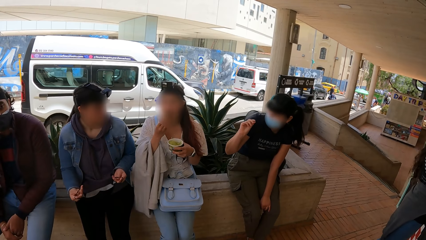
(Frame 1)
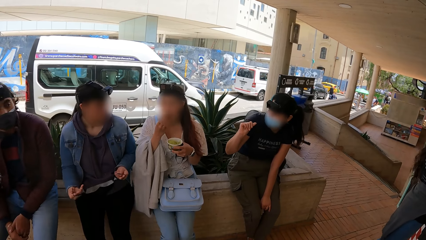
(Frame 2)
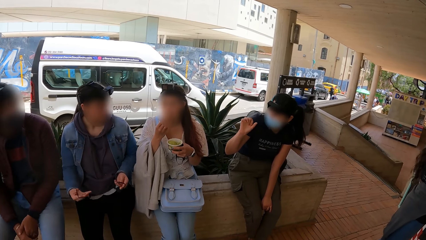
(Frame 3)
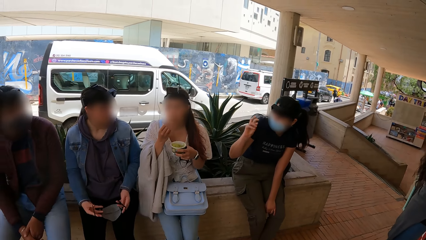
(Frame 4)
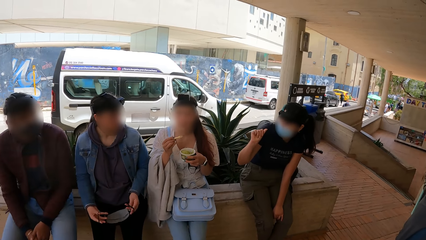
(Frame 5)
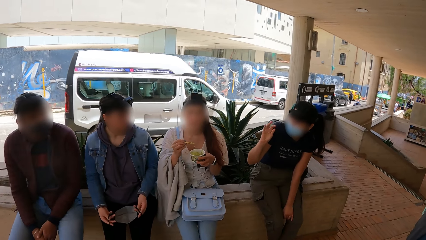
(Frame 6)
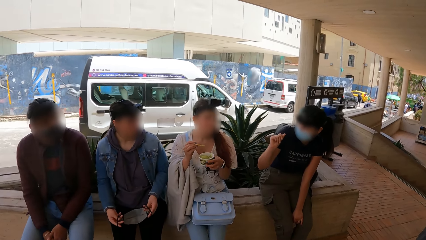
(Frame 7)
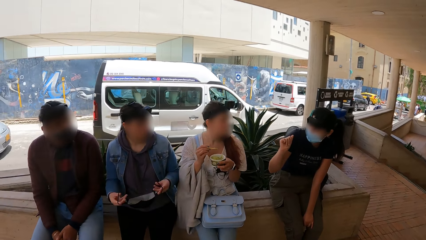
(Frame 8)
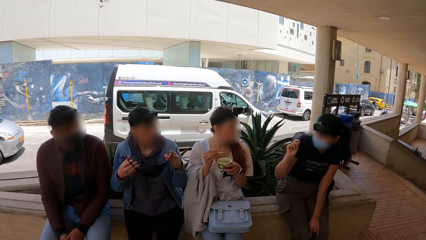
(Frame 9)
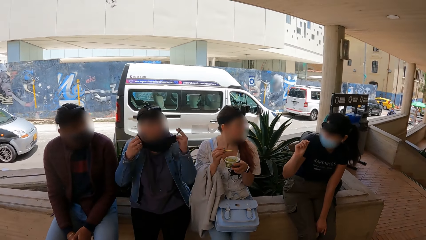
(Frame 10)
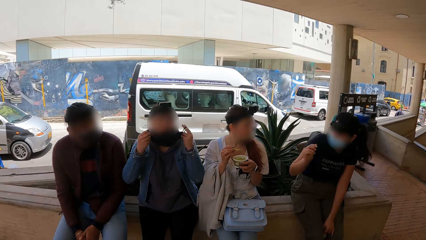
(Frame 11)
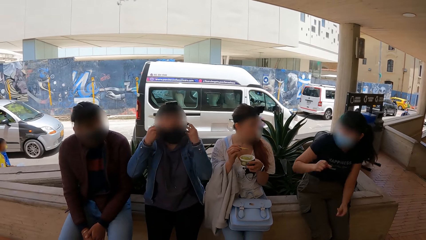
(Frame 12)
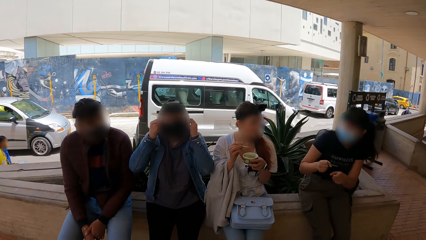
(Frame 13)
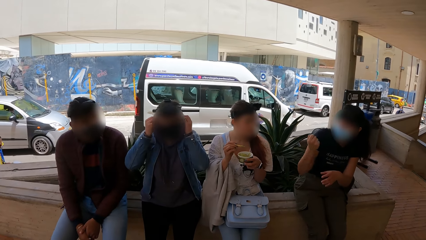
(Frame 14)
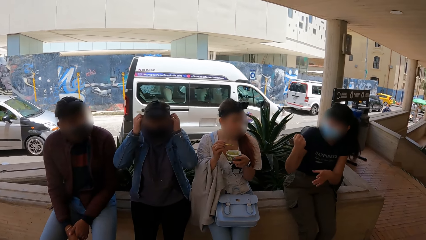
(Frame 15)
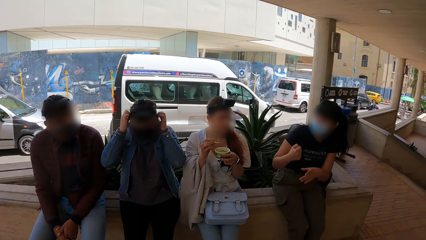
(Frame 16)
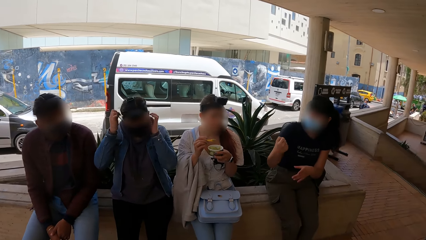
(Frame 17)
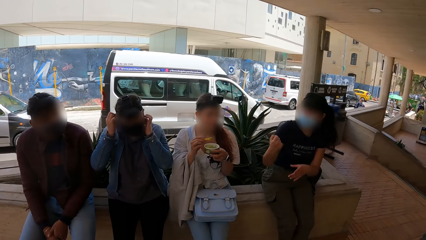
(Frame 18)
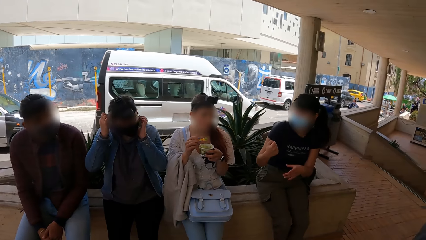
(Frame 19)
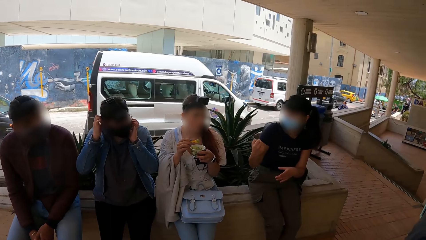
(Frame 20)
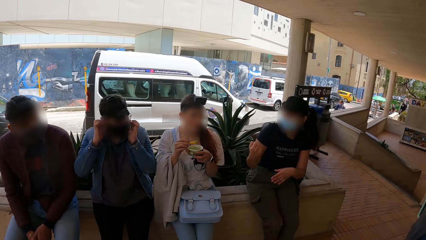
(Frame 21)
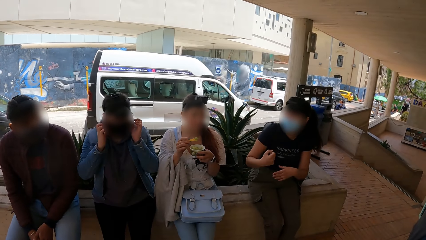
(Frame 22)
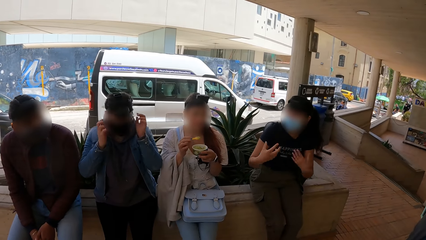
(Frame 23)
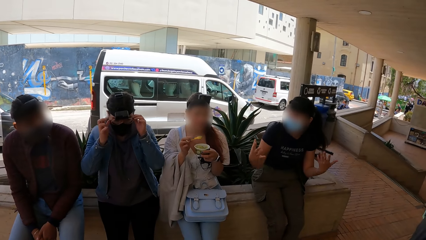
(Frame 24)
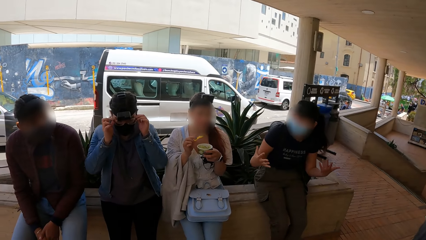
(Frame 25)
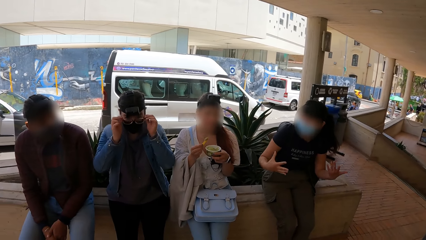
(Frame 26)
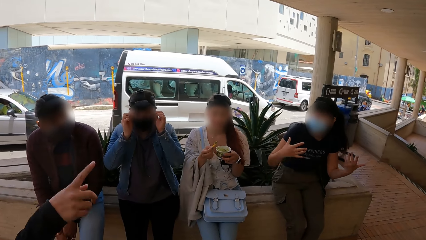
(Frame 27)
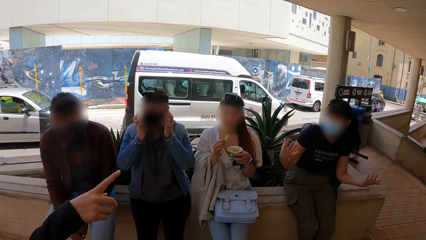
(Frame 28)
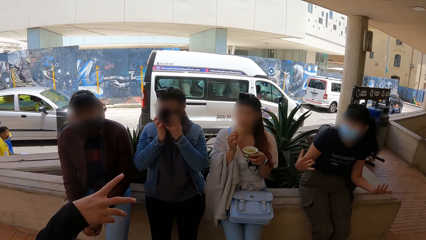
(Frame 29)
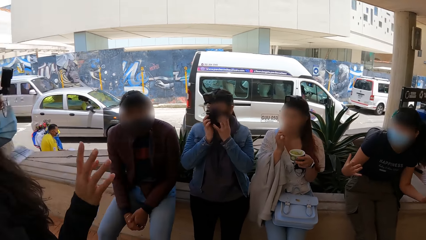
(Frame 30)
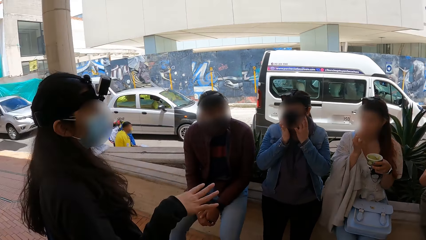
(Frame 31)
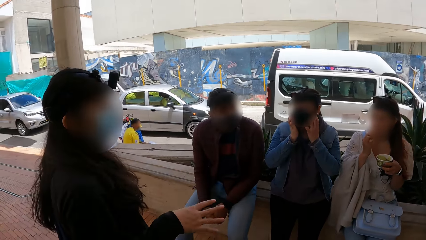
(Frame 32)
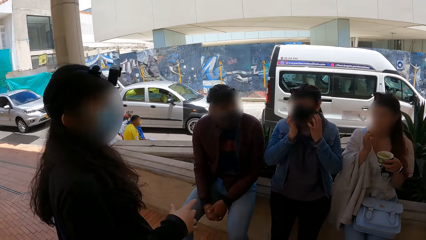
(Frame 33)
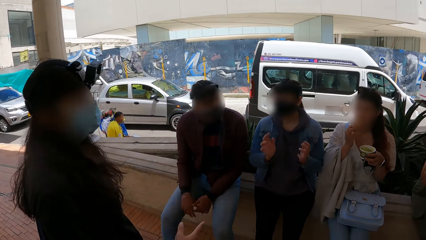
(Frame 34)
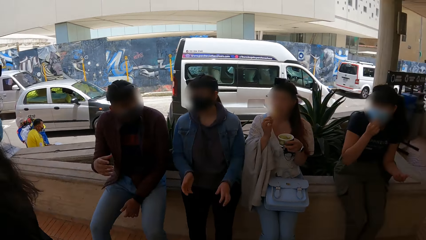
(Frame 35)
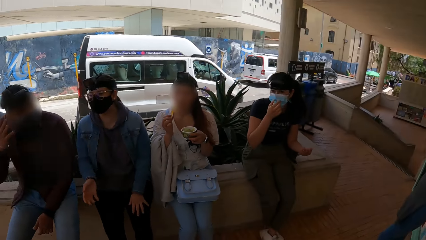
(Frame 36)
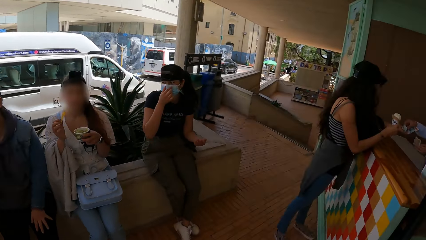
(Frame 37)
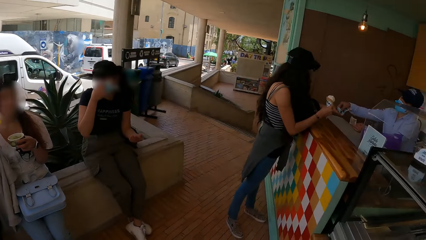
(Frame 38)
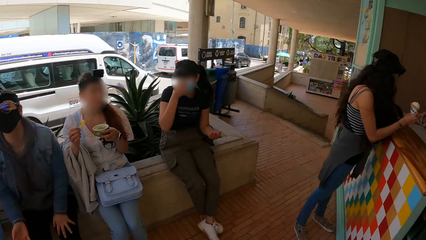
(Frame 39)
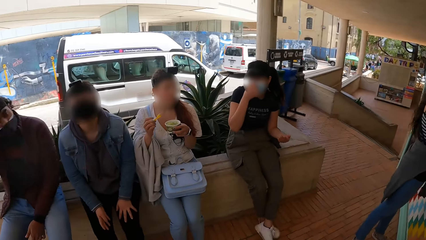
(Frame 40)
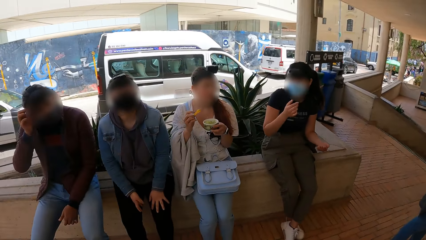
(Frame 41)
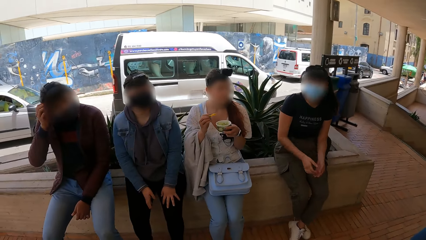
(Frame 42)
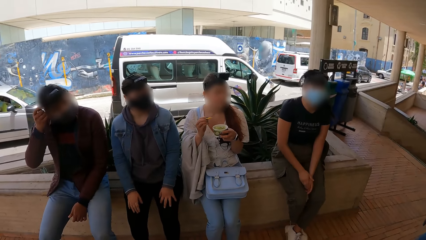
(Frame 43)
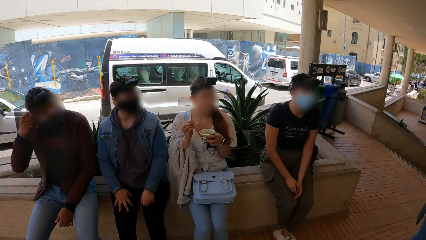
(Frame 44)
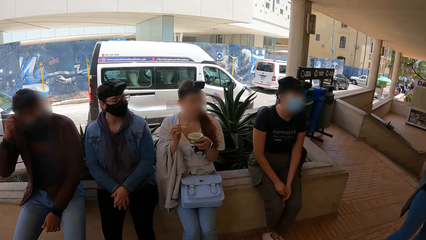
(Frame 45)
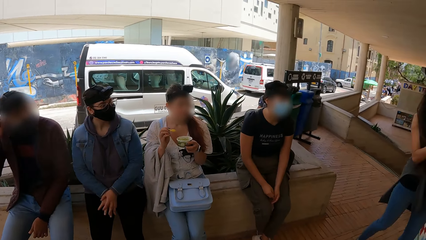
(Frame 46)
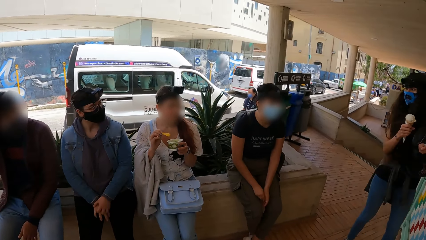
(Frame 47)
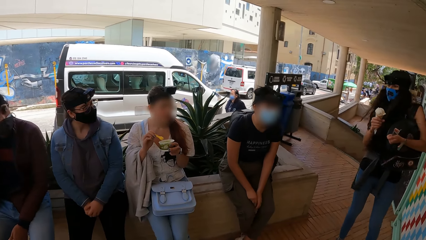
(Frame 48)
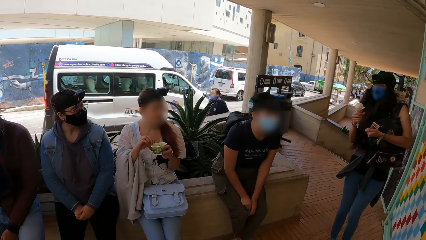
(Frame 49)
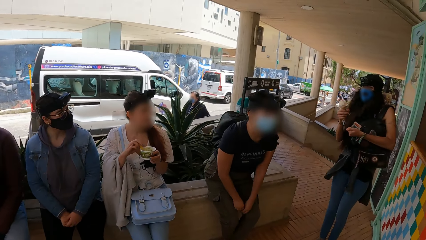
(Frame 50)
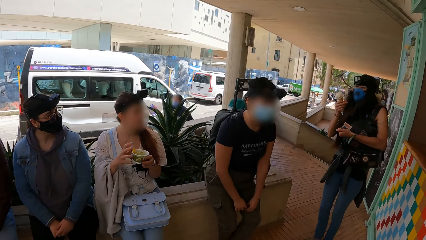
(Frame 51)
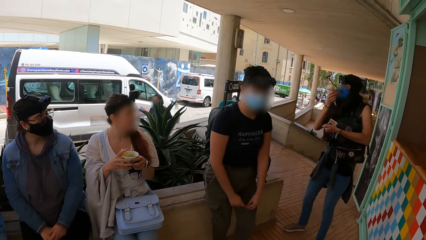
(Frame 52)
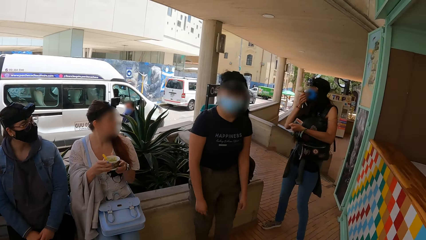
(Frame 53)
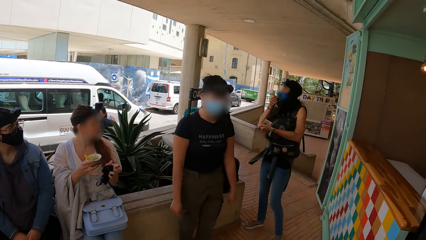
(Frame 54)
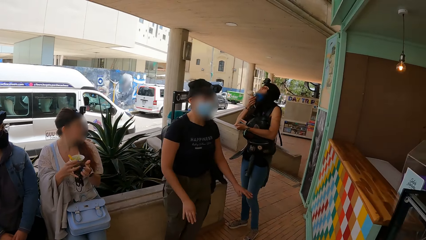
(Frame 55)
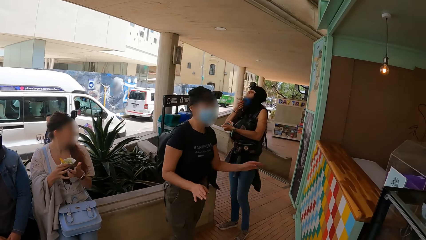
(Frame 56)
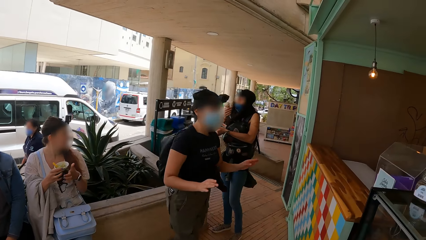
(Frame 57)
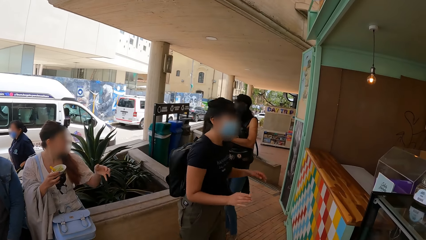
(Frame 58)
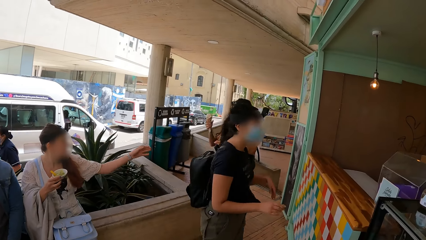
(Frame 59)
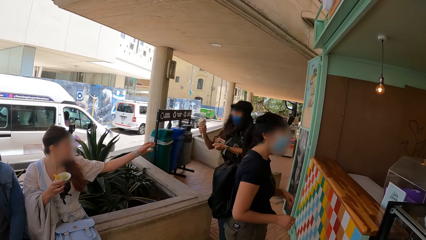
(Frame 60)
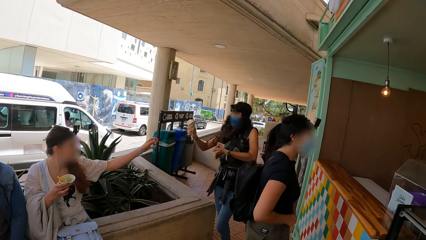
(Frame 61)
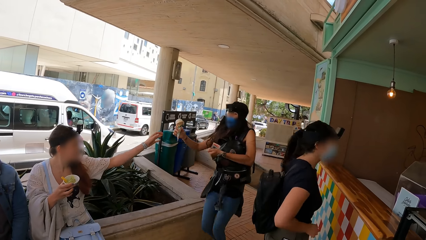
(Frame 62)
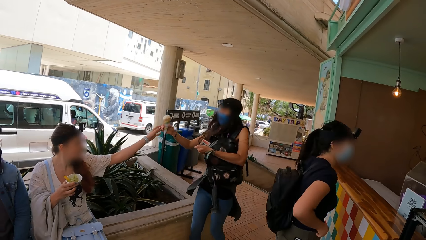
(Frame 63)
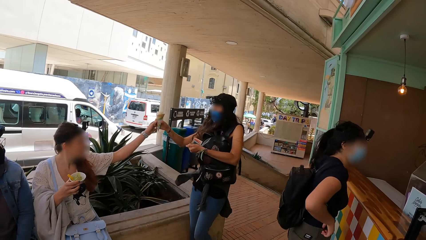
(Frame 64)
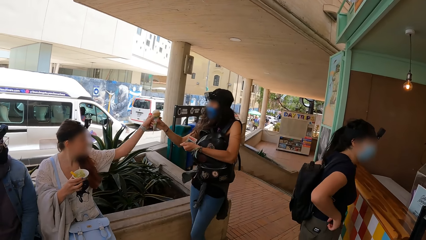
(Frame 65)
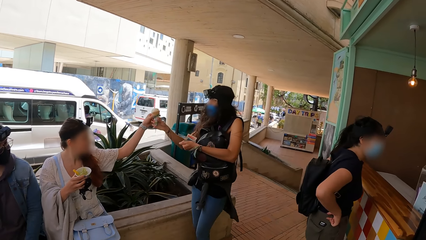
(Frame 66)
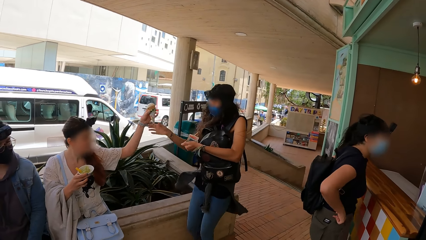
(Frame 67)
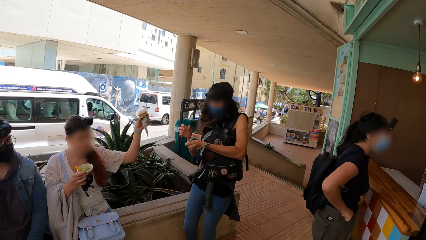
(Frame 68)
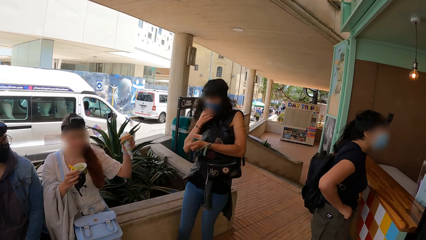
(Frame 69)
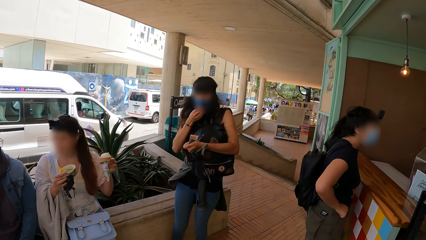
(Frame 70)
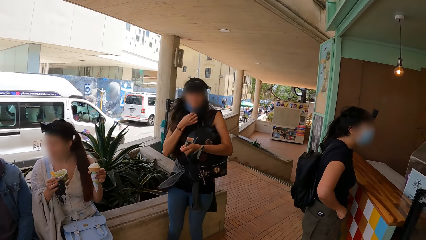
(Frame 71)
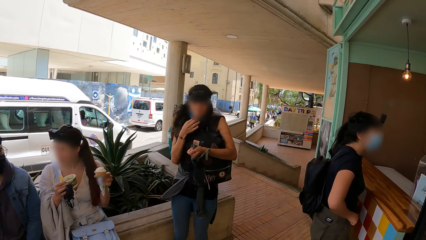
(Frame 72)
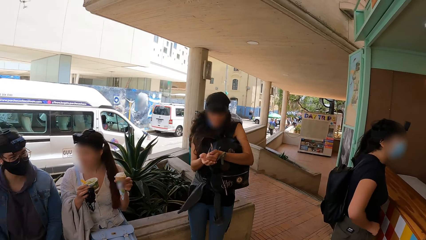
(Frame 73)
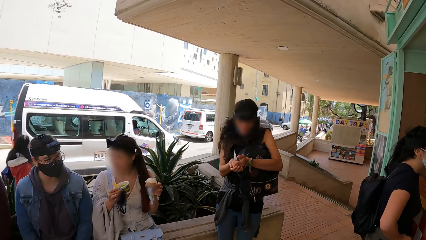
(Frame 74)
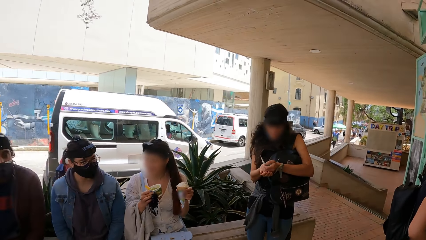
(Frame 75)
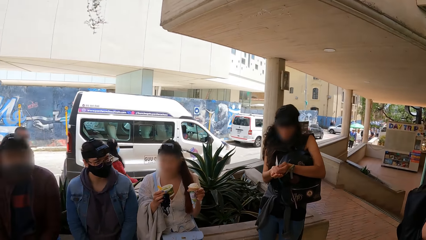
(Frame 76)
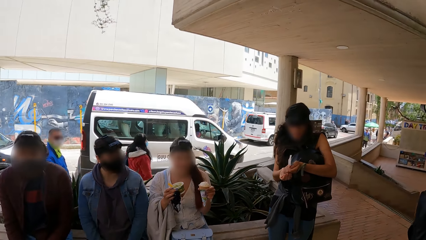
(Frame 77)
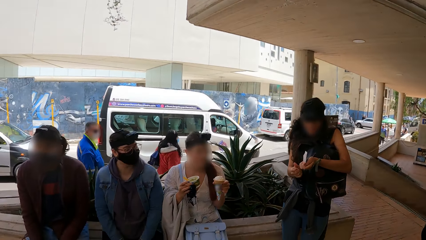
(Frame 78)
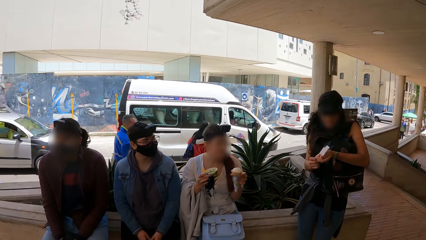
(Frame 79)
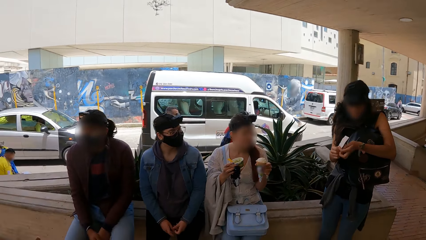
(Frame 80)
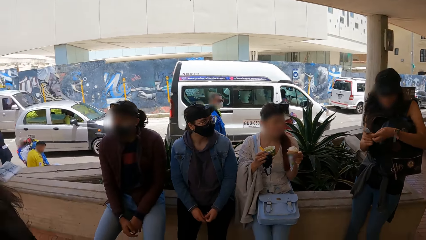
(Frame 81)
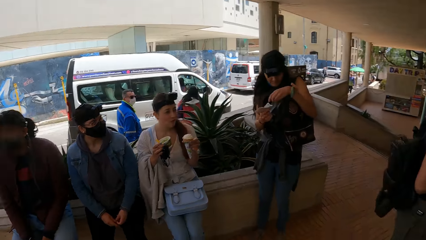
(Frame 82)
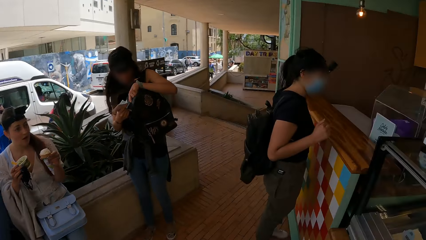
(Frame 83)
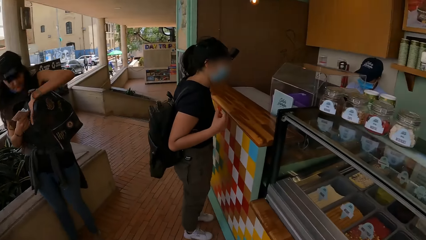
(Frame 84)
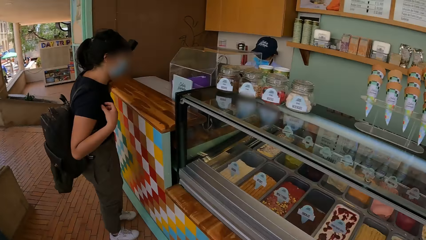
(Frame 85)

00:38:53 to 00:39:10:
A woman puts the ice cream in her mouth with the spoon in her right hand. Another woman wears the nose mask on her face with her hands. A third woman gesticulates with her hands. The first woman puts the ice cream in her mouth with the spoon in her right hand. A fourth woman gesticulates with her right hand. The third woman adjusts her nose mask with her right hand and places her hands on her legs. The third woman stands up from a pavement. A fifth woman adjusts her nose mask with her right hand. The first woman passes the nose mask to her right hand. The third woman walks towards the counter of the ice cream shop. The fifth woman walks towards the first woman. The first woman collects the ice cream cone from the fifth woman with her left hand. The fifth woman adjusts her nose mask with her right hand and passes some currency notes to her right hand.
